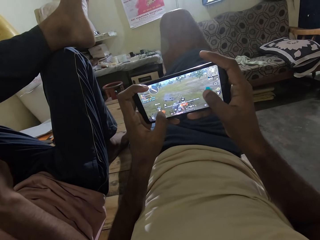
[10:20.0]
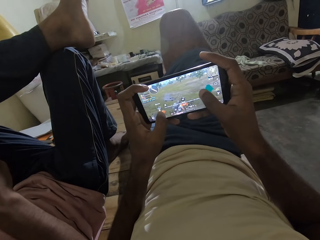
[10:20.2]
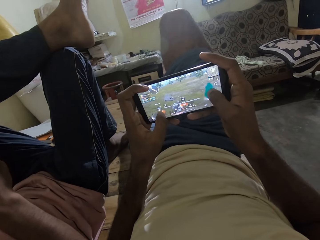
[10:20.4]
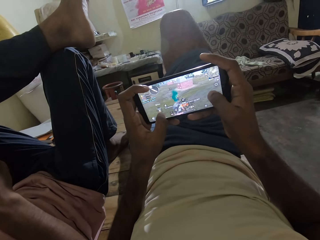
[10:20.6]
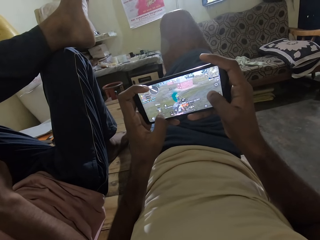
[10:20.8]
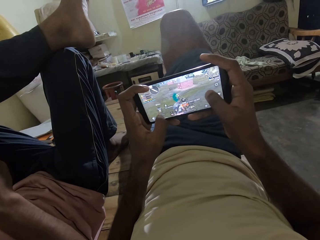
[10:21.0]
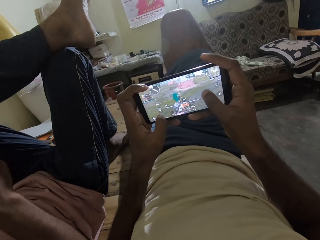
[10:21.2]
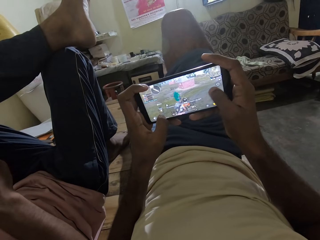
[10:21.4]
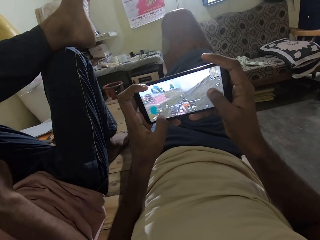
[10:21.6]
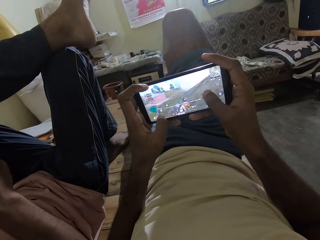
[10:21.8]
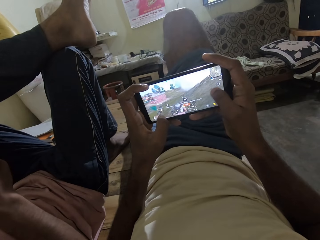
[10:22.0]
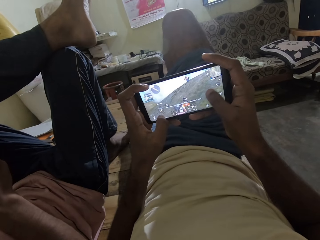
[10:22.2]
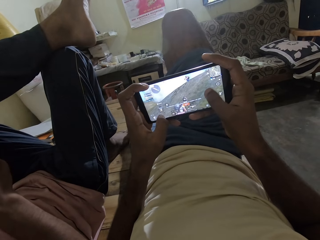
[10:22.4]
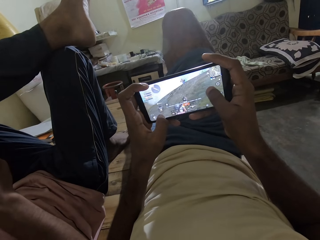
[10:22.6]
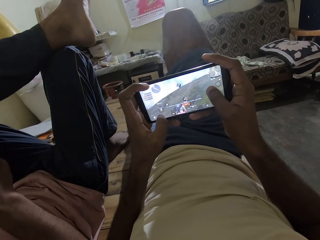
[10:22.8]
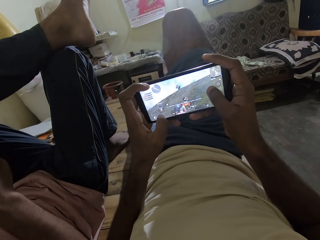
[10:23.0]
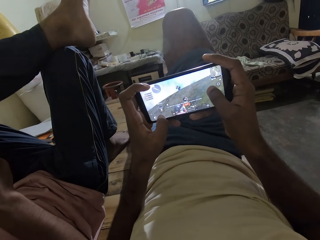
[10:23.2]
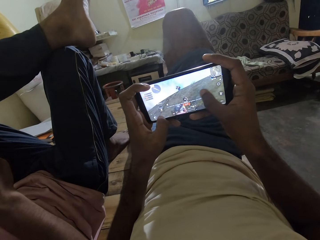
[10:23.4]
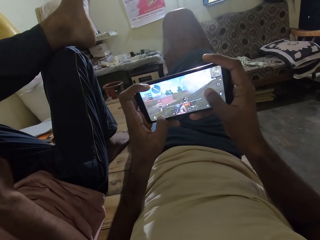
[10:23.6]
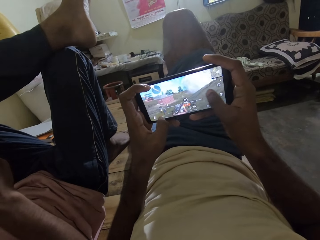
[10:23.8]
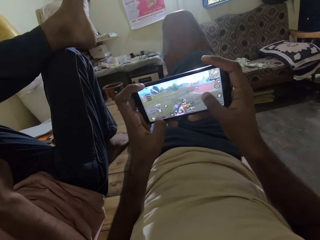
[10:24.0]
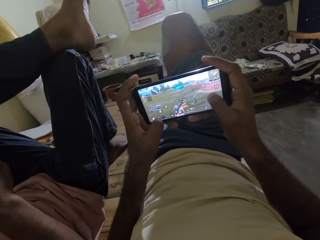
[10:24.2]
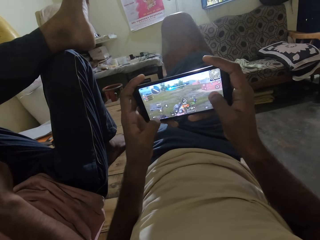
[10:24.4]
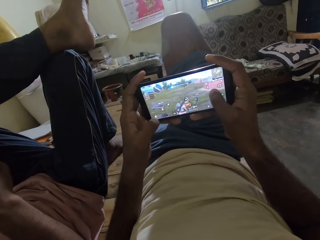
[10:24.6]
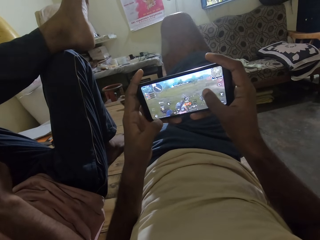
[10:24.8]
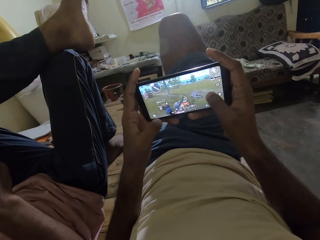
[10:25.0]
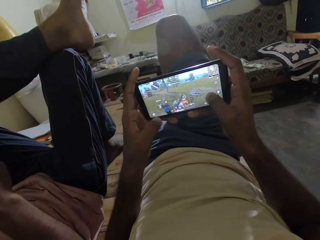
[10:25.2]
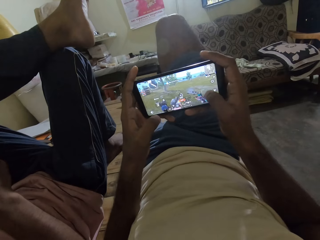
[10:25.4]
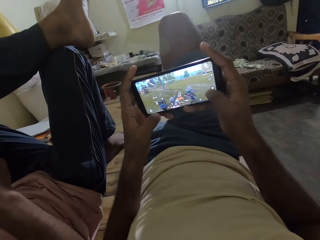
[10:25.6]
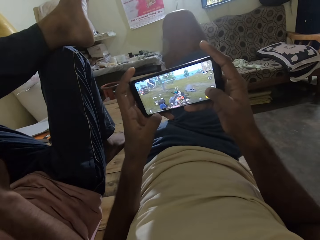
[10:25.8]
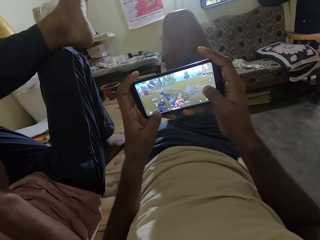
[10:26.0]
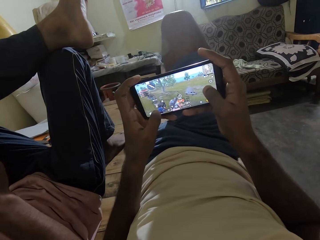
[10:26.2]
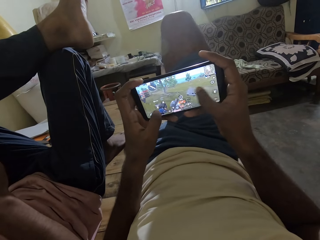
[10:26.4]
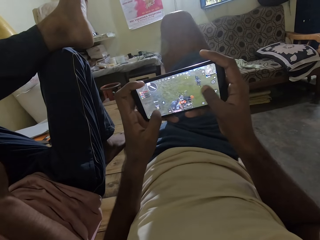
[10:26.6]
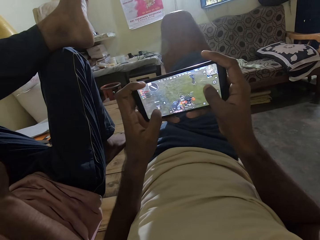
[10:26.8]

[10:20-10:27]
The camera wearer plays the game on the phone. They converse with a person.

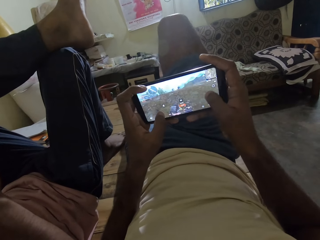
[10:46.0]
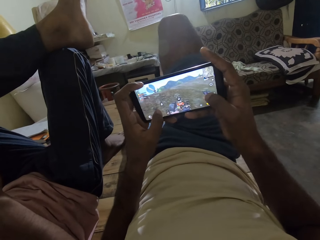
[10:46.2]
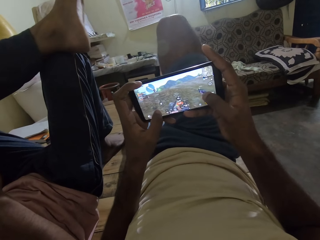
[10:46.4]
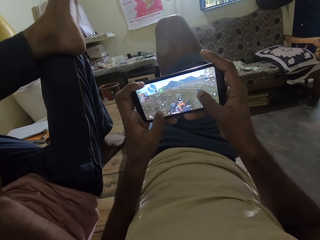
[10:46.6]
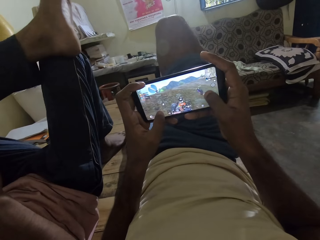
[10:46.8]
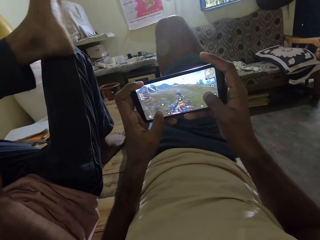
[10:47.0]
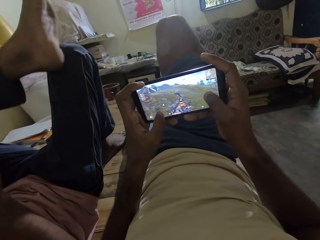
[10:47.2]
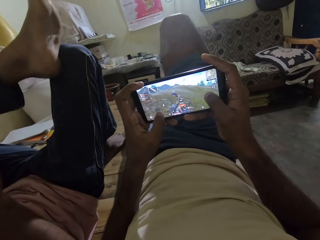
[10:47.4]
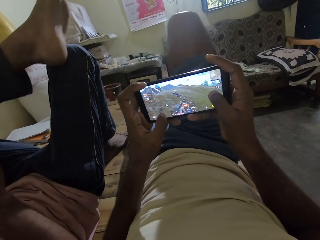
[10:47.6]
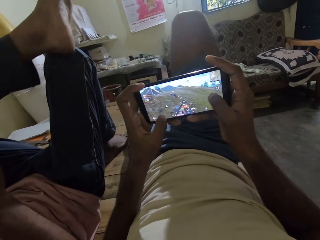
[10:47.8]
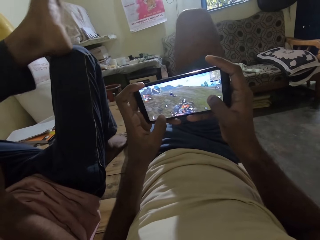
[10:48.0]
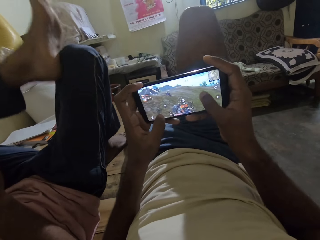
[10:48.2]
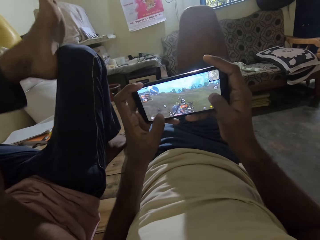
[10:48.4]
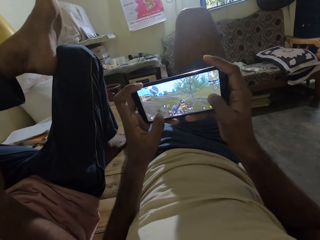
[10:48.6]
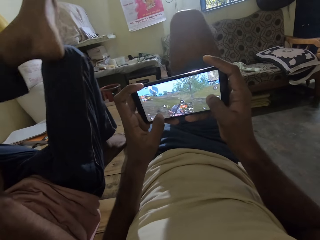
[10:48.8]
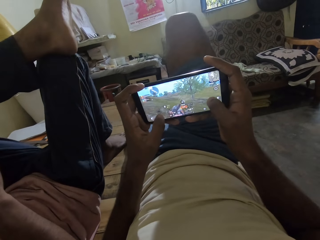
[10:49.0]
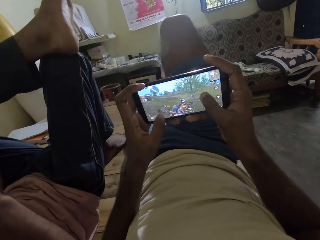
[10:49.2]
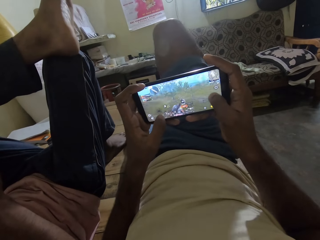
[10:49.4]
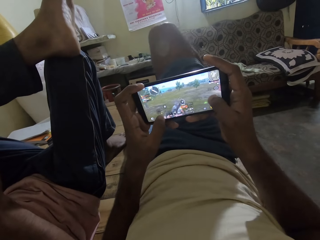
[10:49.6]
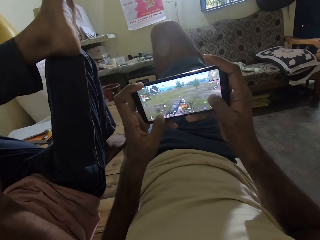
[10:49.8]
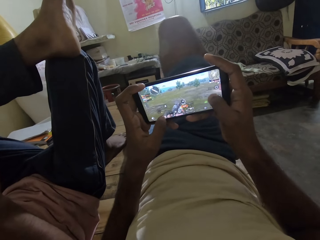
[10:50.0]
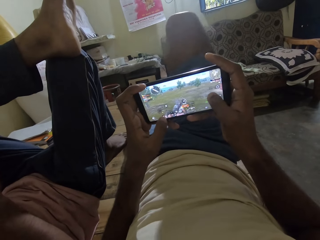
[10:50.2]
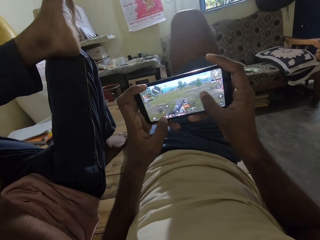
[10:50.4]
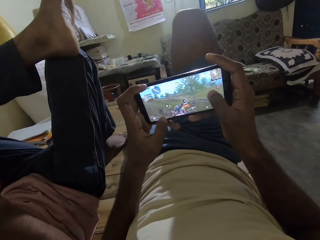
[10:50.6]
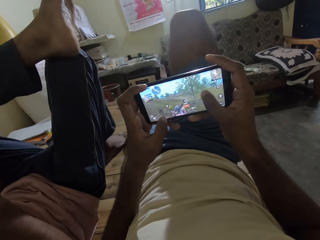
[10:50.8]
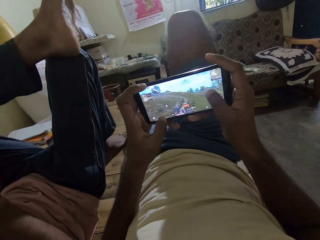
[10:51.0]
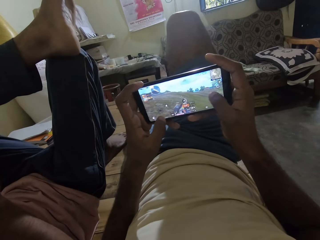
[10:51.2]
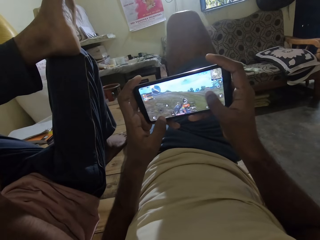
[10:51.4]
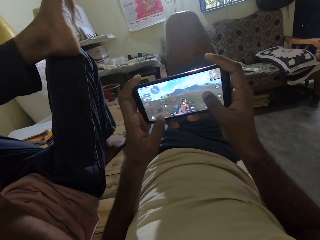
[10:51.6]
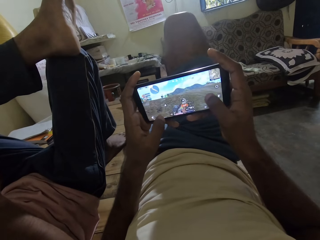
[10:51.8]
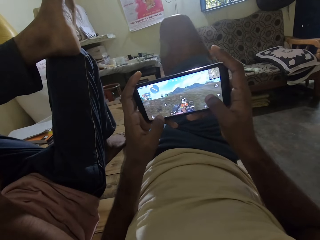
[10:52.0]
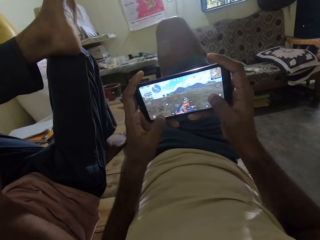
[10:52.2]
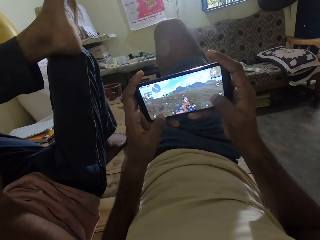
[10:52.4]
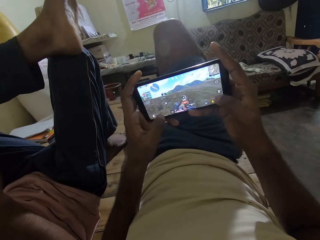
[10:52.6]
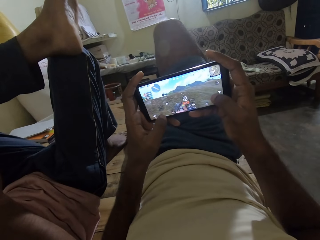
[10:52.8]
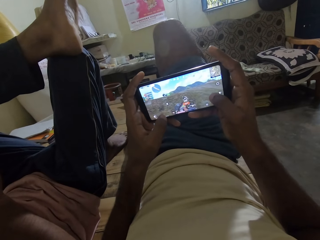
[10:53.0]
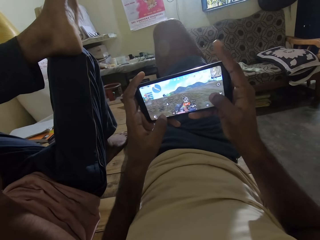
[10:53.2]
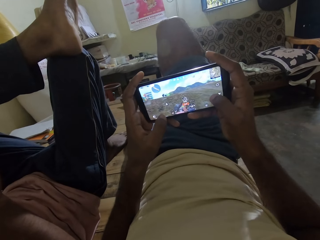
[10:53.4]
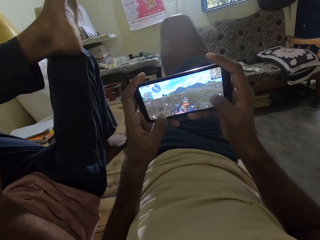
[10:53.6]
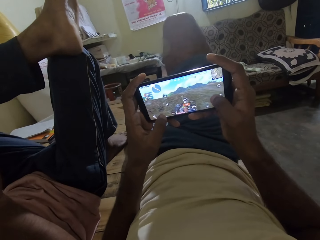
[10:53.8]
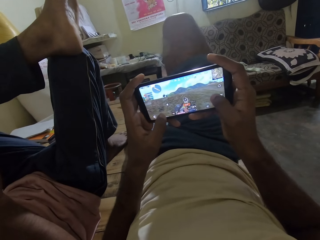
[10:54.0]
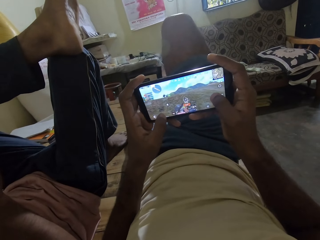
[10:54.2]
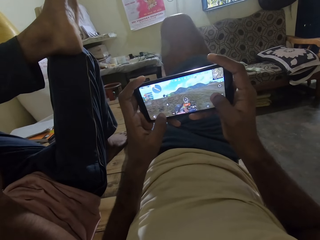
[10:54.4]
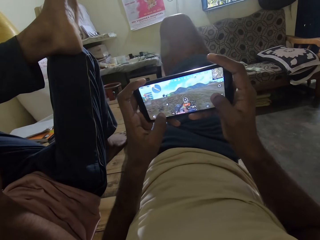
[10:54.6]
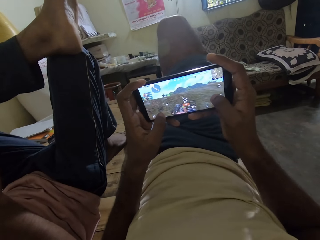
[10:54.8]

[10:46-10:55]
A person rubs the left leg heel against the right leg knee. The person stops rubbing the heel against the knee.

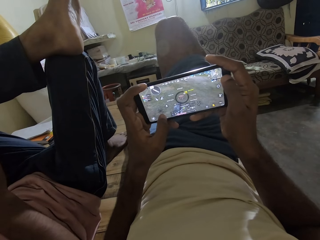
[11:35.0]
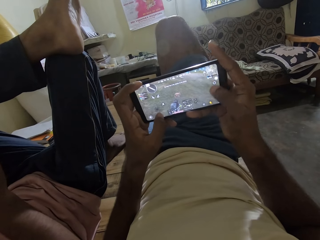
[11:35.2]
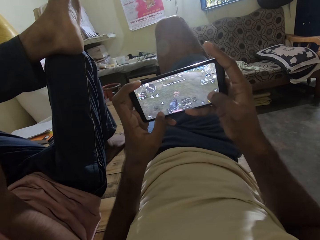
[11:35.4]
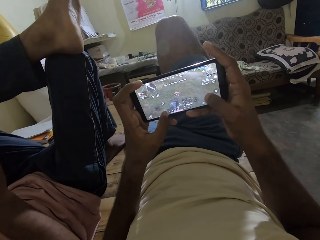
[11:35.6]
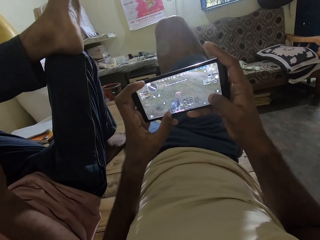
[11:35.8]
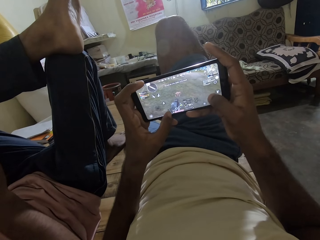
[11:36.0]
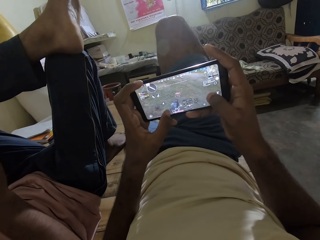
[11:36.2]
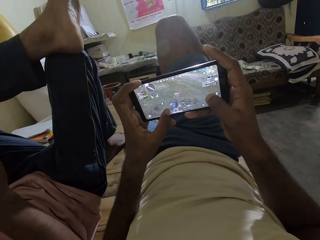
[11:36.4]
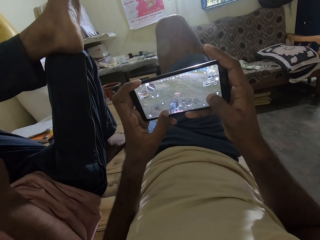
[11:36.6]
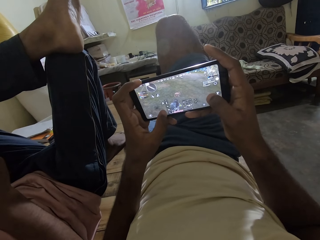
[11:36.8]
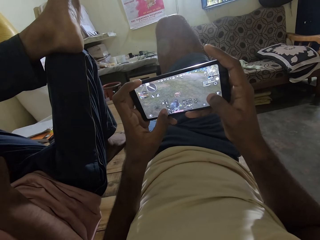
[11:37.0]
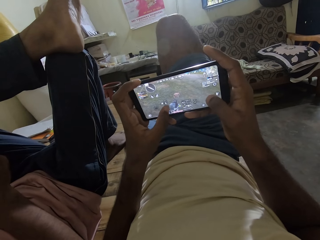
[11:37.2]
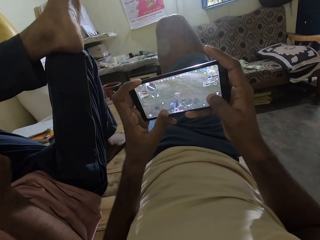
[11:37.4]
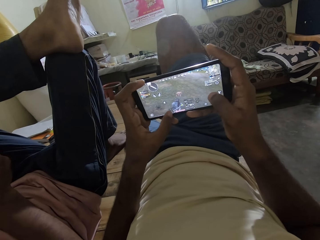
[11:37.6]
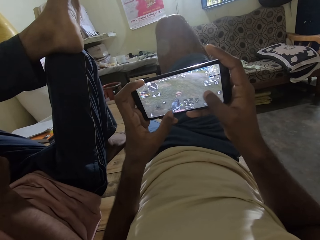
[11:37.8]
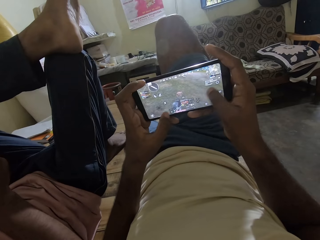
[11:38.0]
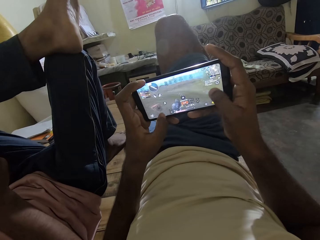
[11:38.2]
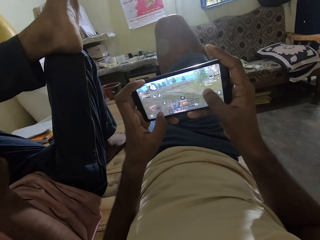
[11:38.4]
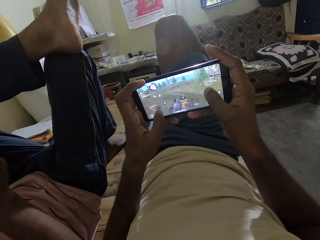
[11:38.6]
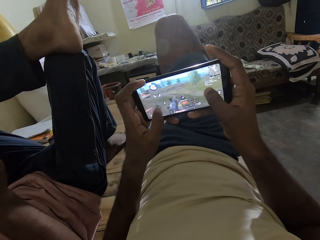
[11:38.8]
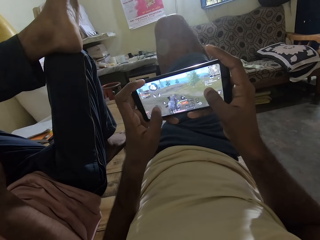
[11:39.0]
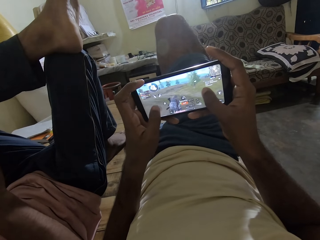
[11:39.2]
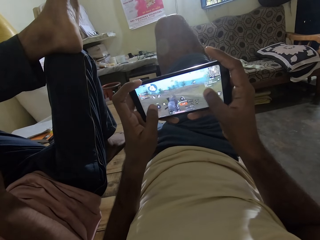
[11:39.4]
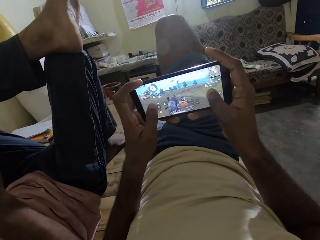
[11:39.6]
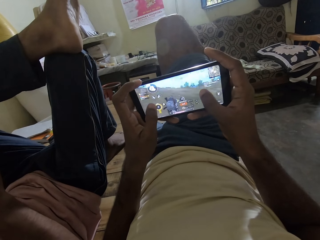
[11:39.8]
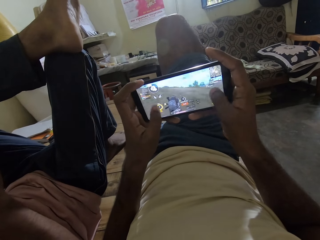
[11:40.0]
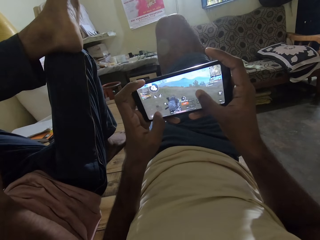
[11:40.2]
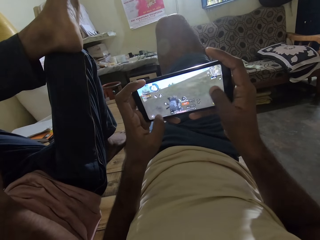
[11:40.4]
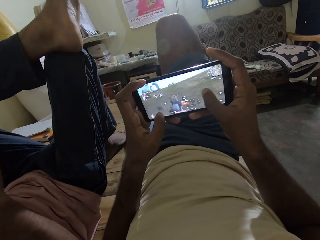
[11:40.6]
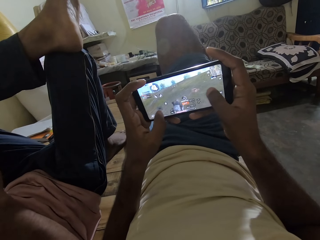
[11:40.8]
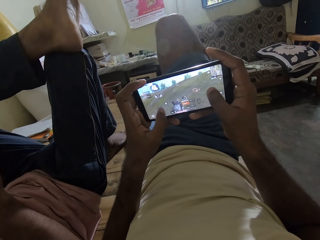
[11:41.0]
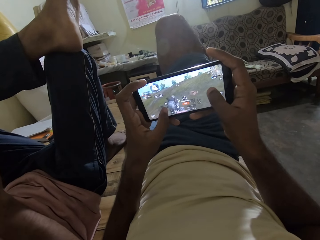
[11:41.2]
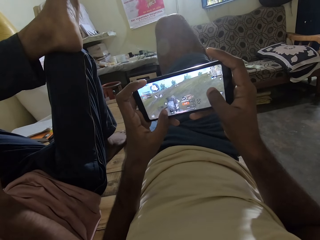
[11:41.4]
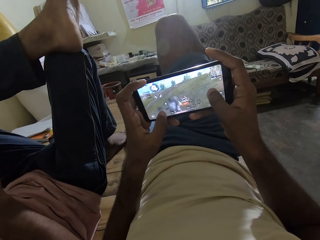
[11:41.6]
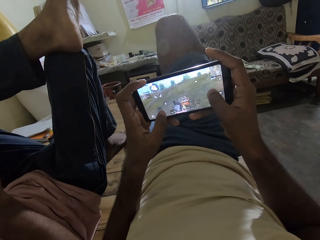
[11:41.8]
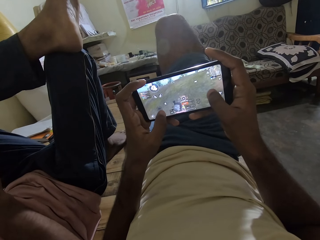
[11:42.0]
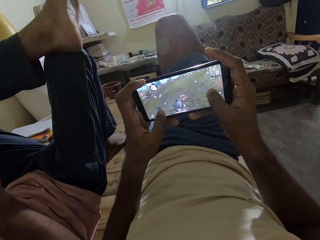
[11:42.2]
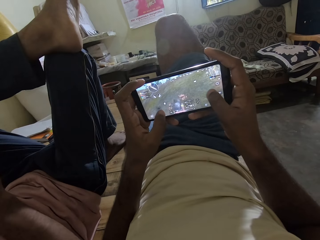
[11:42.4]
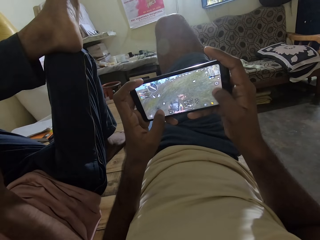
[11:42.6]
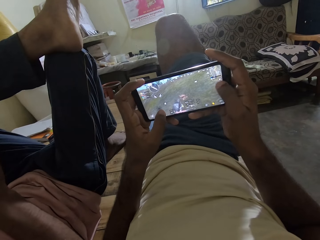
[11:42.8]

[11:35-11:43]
A person does something with the right hand.
